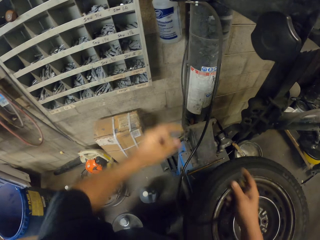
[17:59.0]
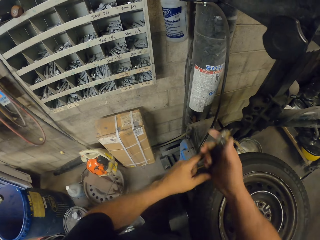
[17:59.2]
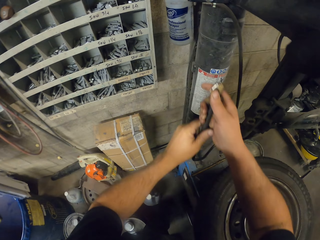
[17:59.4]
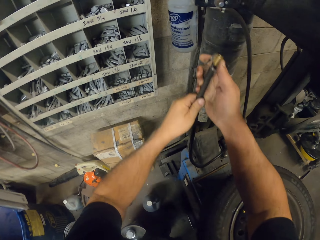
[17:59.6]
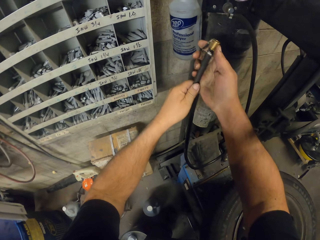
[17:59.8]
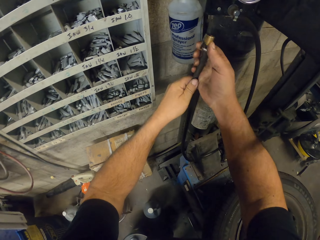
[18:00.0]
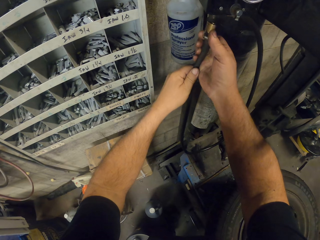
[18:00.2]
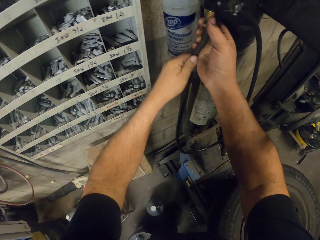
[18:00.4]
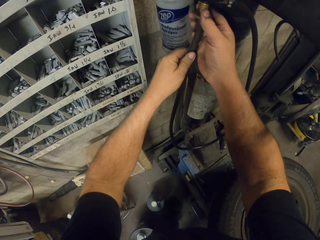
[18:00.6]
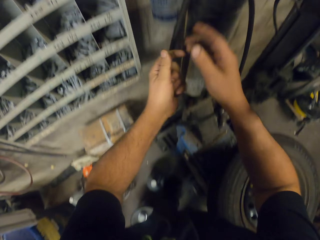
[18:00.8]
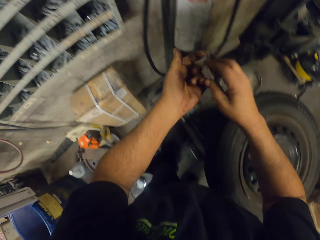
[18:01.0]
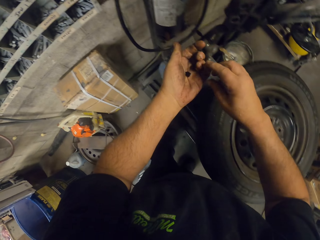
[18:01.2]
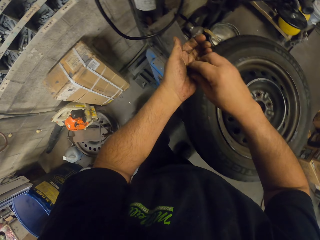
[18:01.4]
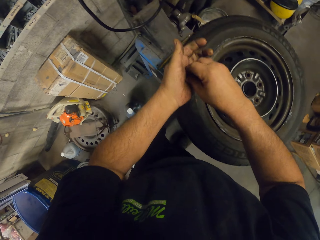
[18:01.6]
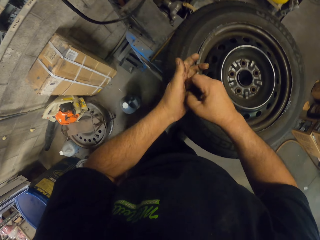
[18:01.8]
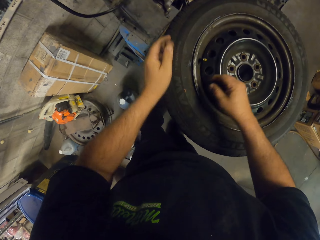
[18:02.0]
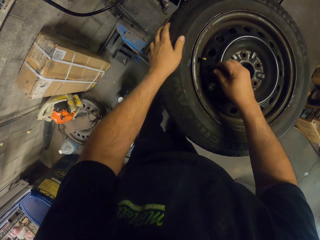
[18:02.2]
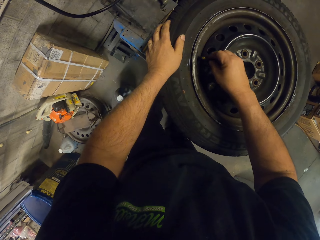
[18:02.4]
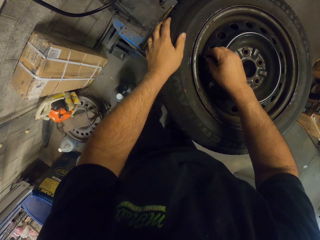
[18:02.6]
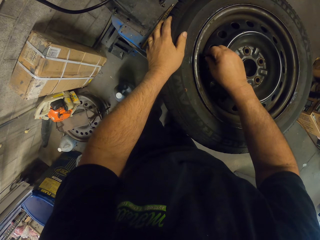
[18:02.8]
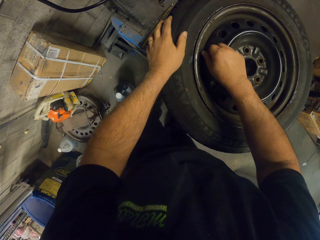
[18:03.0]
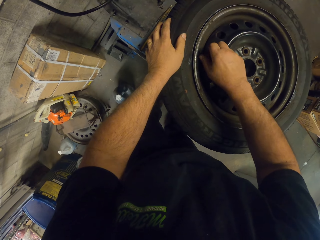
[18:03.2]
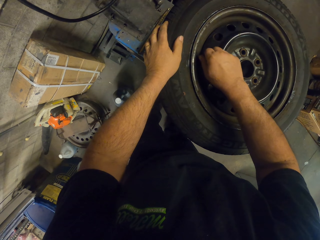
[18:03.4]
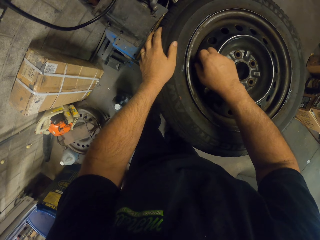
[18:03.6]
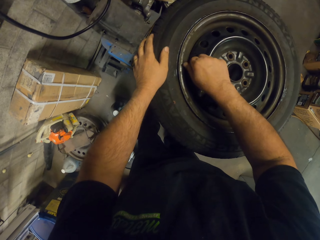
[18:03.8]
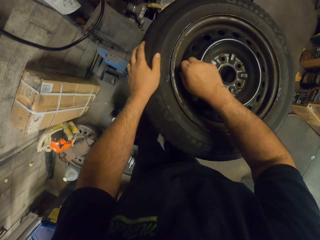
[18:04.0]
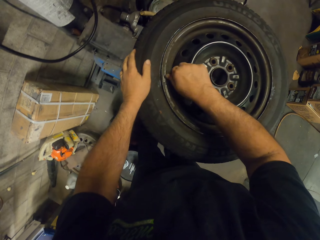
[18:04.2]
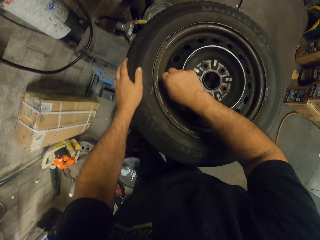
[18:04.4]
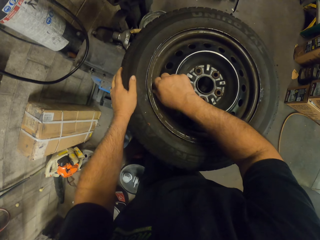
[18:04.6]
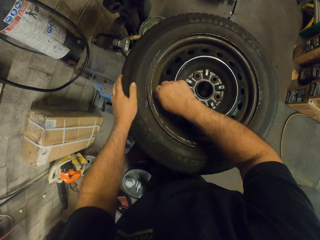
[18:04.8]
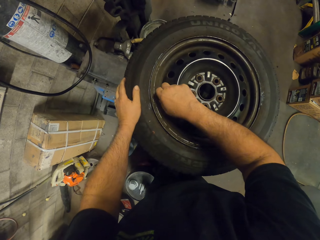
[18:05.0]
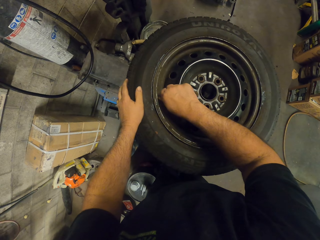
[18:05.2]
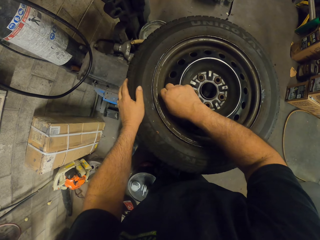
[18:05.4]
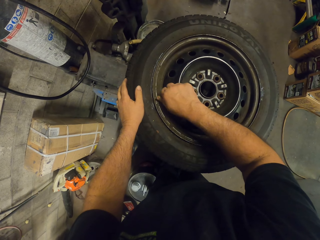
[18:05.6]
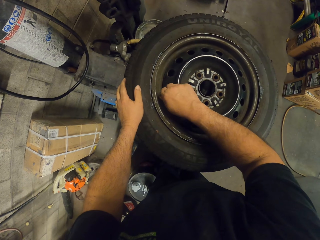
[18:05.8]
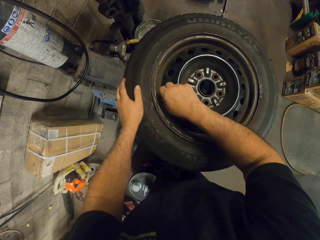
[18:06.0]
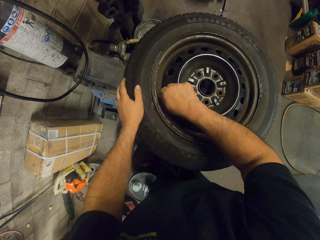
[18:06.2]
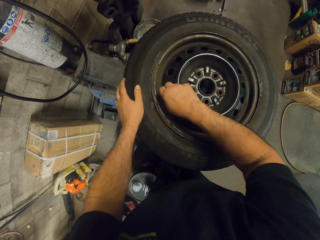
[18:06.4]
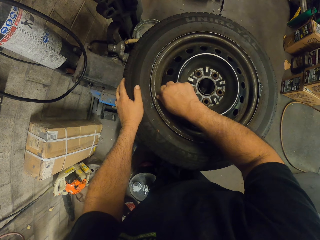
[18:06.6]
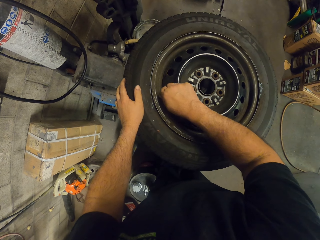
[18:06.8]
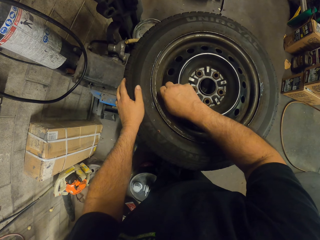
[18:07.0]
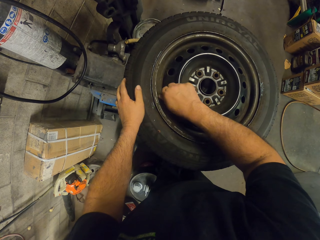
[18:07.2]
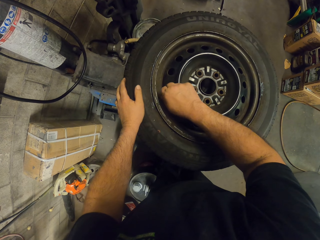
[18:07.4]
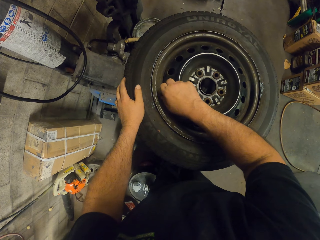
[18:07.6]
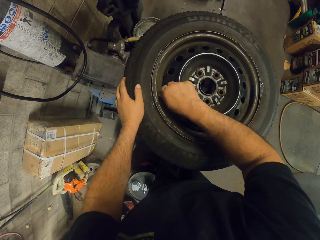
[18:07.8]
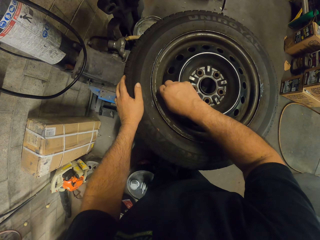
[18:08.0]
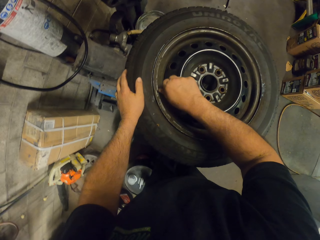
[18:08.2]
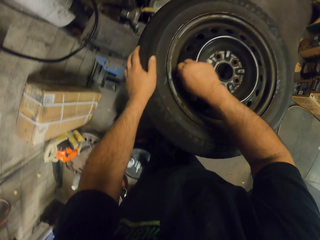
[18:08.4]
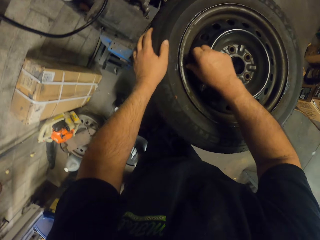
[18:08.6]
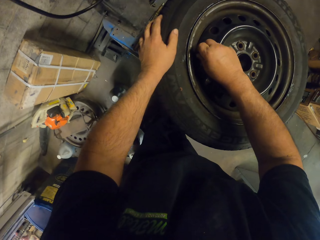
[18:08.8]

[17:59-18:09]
The camera wearer puts the pump on the wall cylinder. They put a bolt on the wheel. They tighten the bolt.

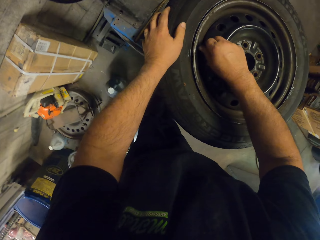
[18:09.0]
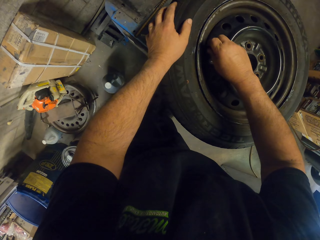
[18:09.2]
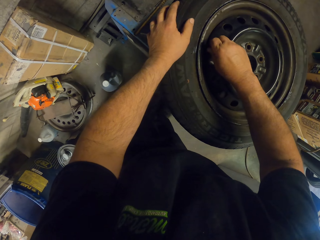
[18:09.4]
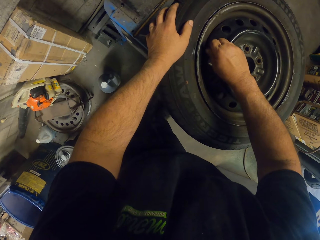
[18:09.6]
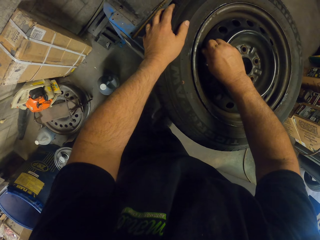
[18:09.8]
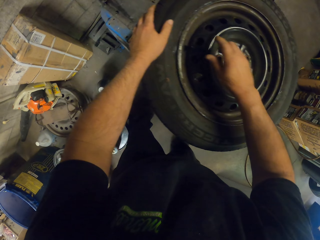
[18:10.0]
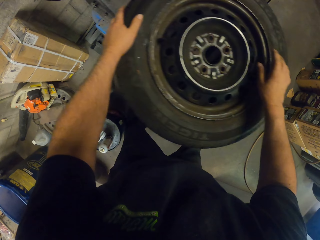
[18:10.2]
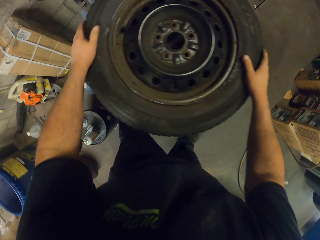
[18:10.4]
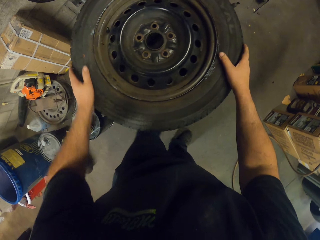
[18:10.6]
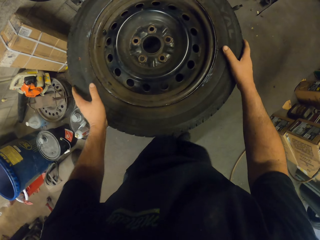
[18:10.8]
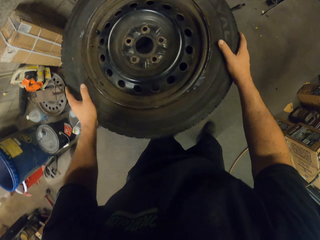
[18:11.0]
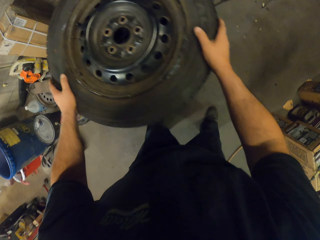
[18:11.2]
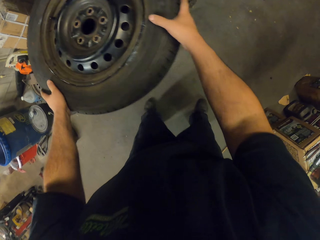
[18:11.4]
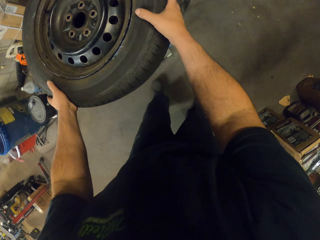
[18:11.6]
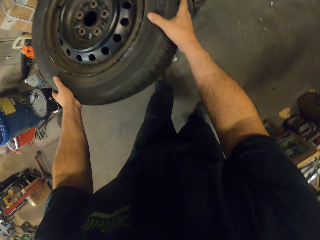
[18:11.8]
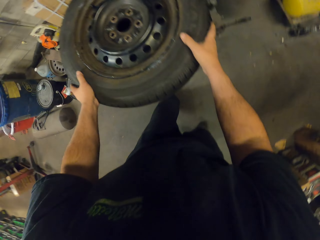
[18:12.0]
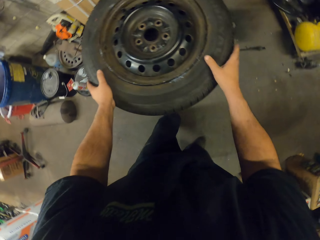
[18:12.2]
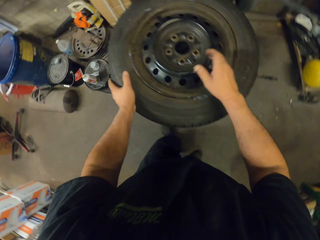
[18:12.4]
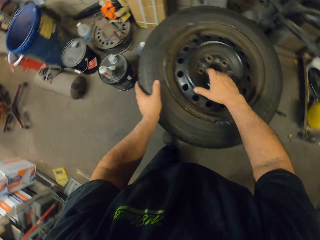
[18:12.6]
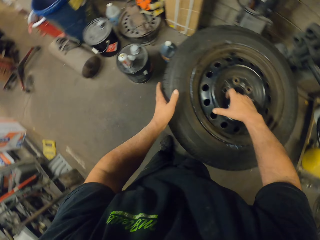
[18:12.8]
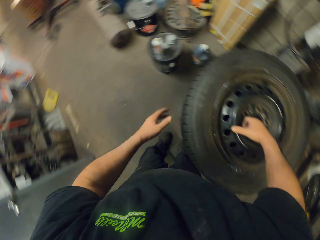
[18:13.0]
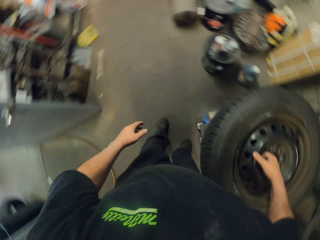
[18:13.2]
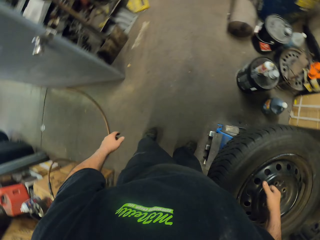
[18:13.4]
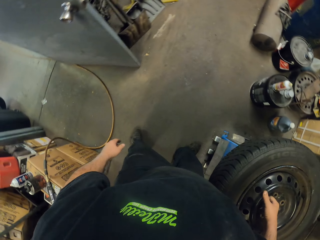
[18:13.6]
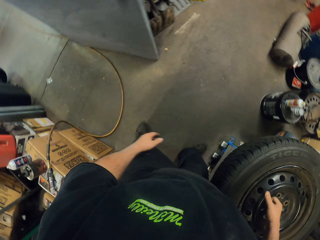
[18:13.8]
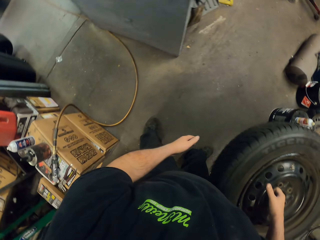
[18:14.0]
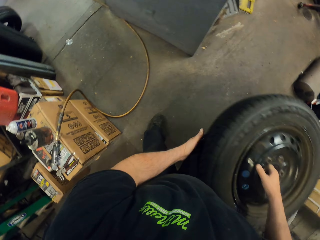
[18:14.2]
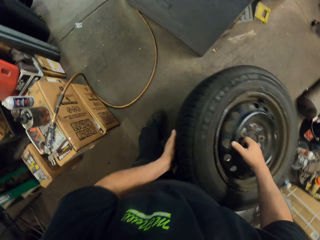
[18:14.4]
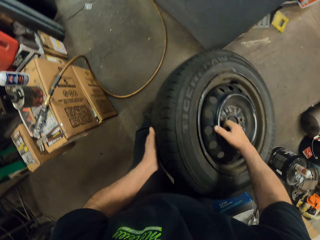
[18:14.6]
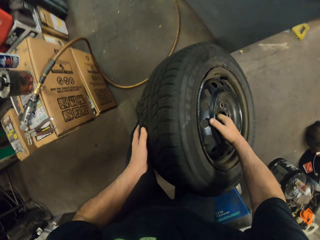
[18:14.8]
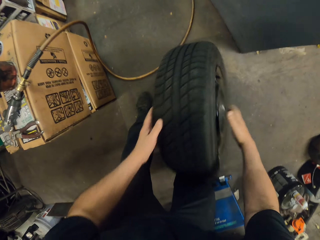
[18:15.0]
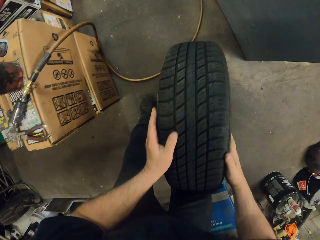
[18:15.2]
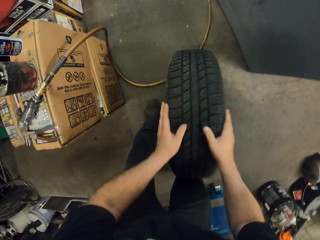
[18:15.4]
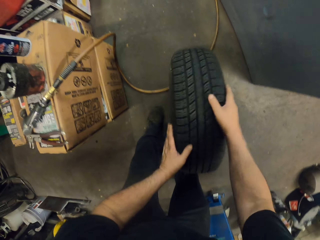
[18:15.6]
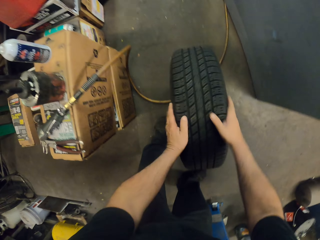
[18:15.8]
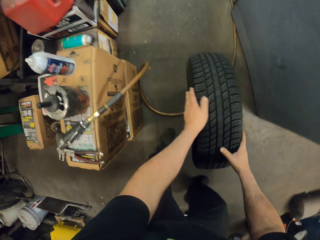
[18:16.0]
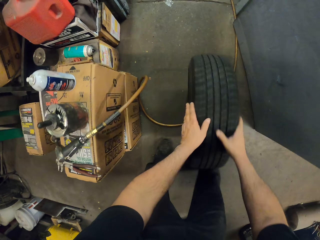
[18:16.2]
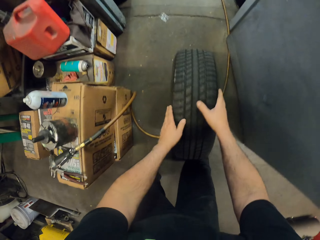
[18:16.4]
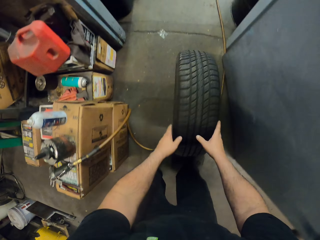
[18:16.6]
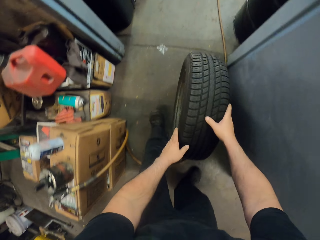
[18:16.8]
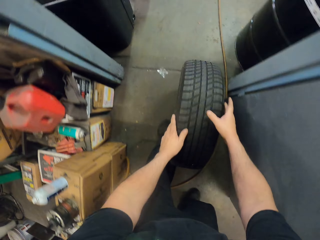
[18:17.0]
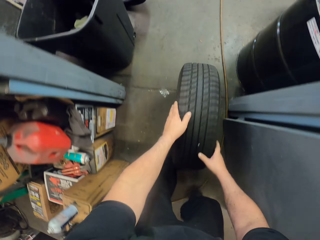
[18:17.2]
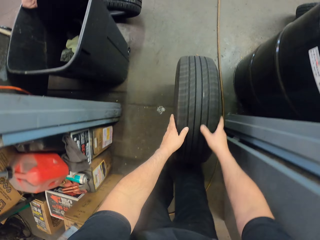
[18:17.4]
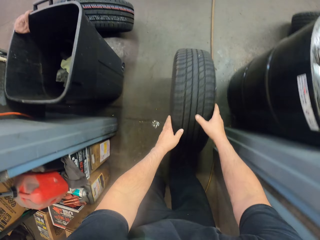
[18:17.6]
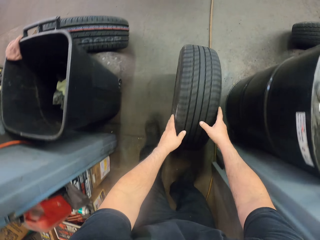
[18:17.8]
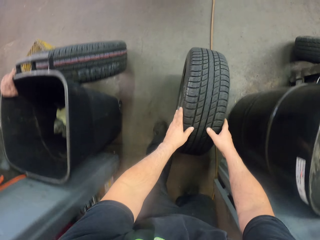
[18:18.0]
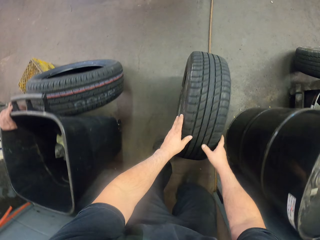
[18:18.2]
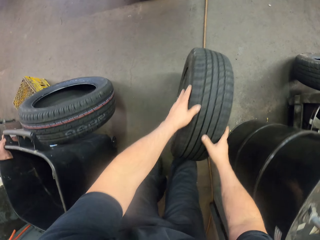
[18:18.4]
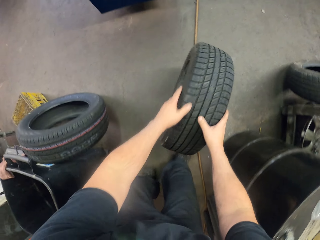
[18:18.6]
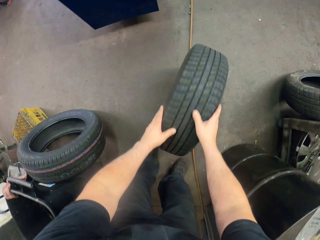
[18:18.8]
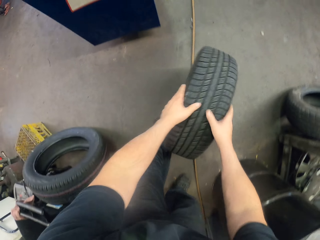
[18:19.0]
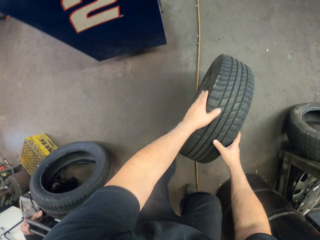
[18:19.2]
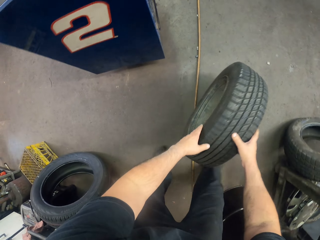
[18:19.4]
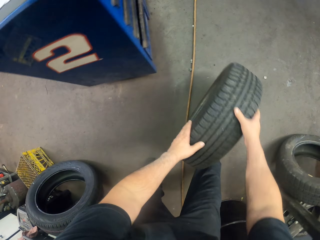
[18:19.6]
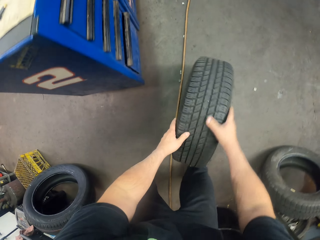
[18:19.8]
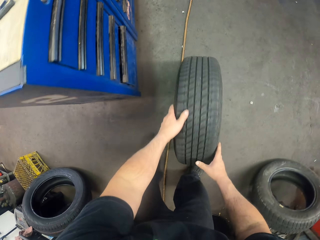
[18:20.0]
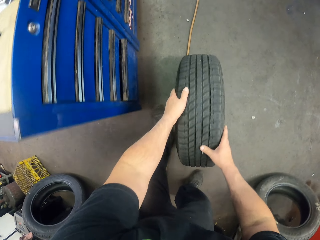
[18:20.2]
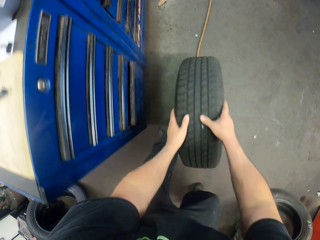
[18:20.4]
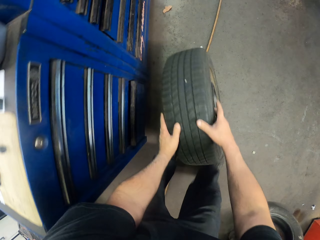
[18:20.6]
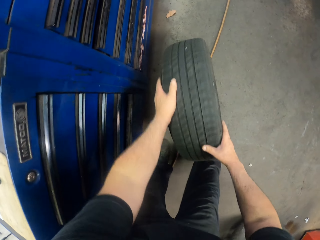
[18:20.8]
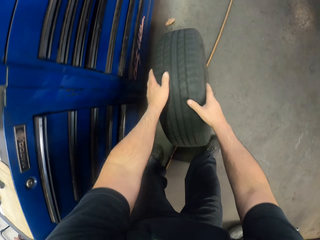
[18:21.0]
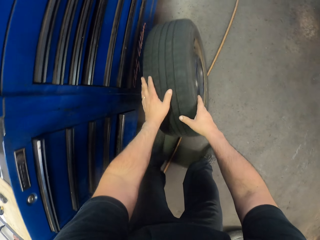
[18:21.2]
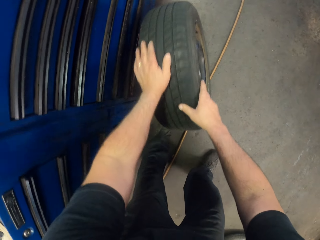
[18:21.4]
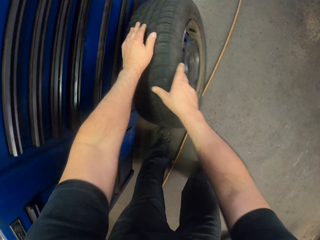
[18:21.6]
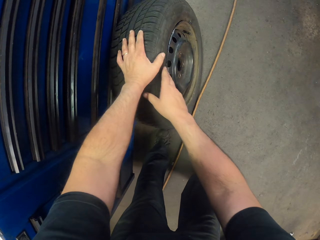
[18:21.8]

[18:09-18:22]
The camera wearer moves around. They pick up the wheel. They put the wheel on the floor. They roll the wheel on the floor and drag the wheel.
